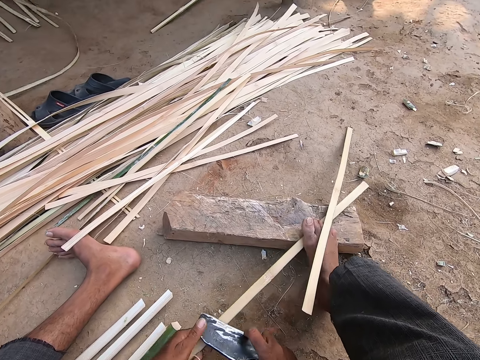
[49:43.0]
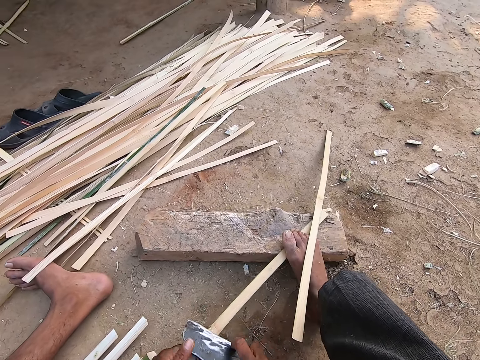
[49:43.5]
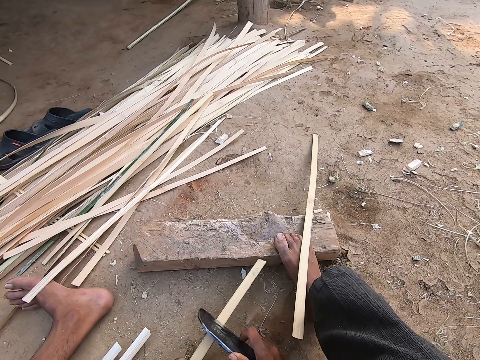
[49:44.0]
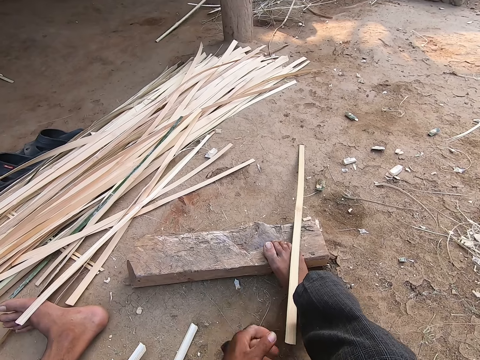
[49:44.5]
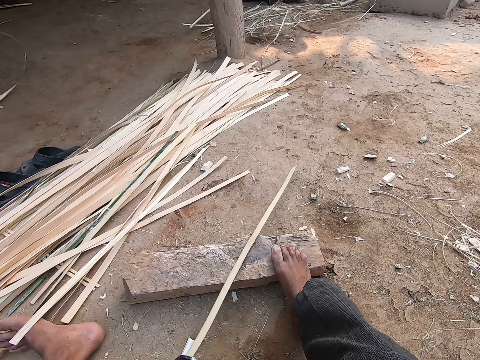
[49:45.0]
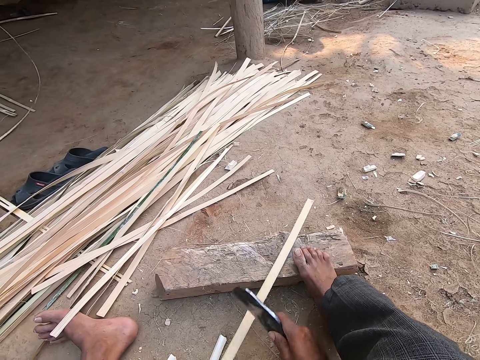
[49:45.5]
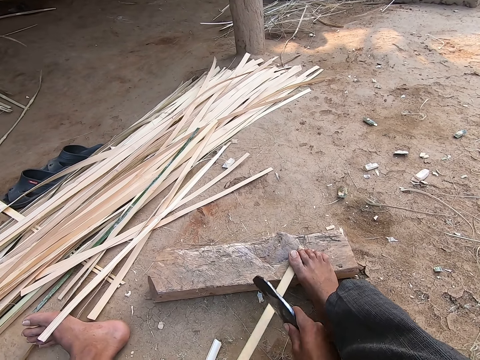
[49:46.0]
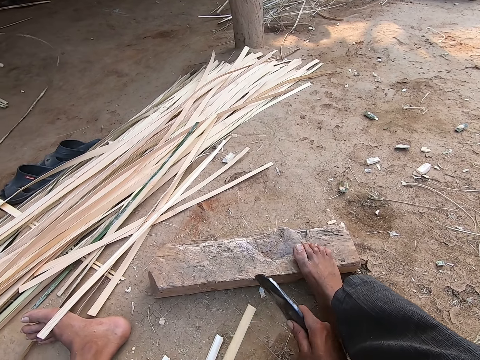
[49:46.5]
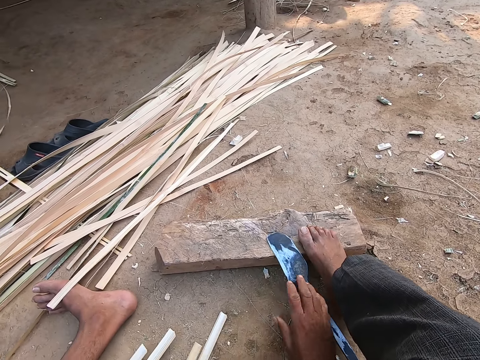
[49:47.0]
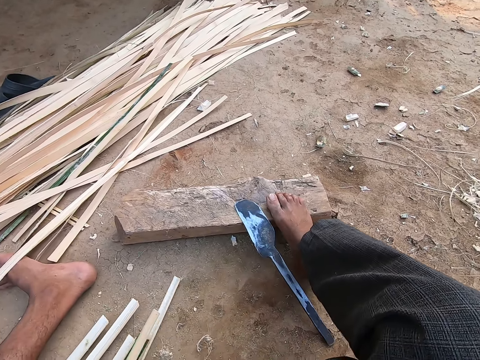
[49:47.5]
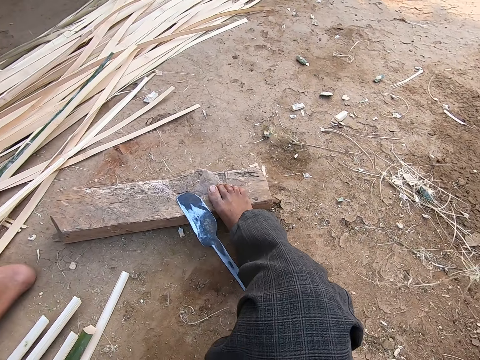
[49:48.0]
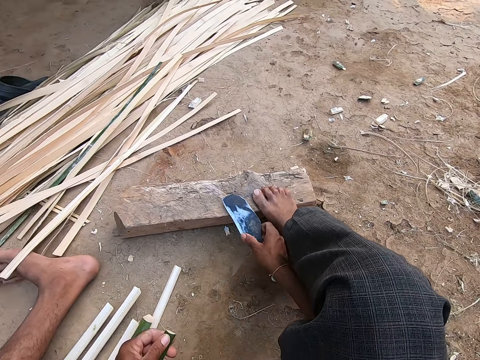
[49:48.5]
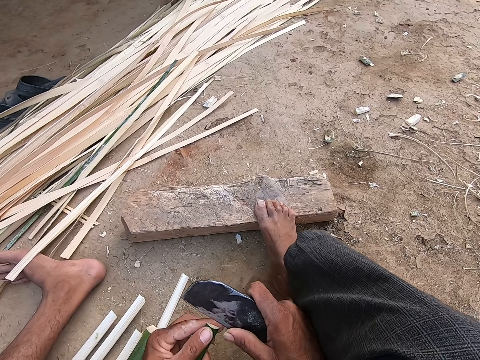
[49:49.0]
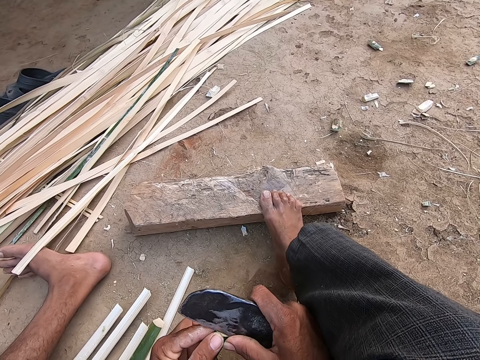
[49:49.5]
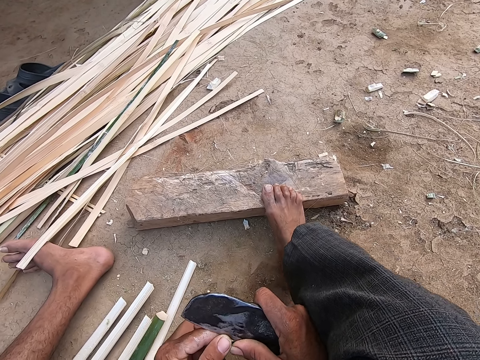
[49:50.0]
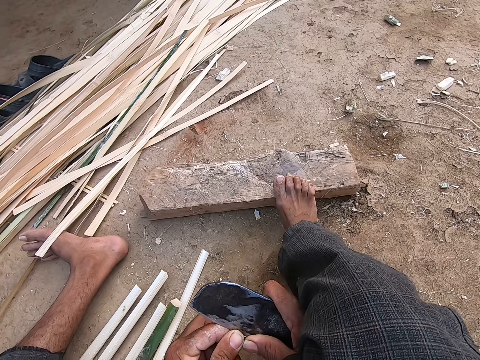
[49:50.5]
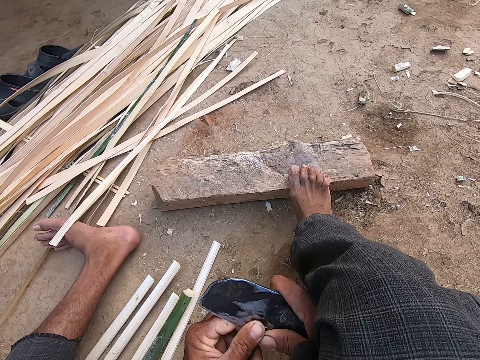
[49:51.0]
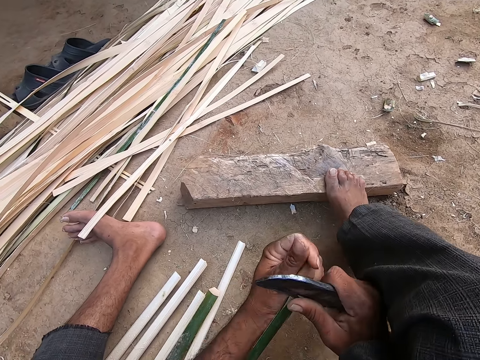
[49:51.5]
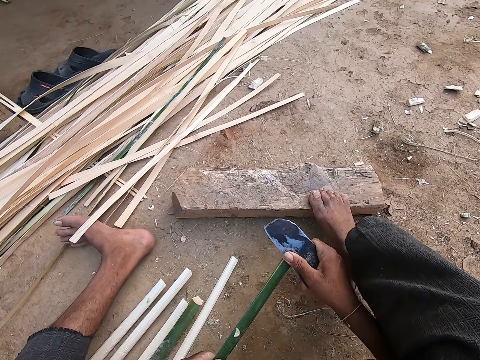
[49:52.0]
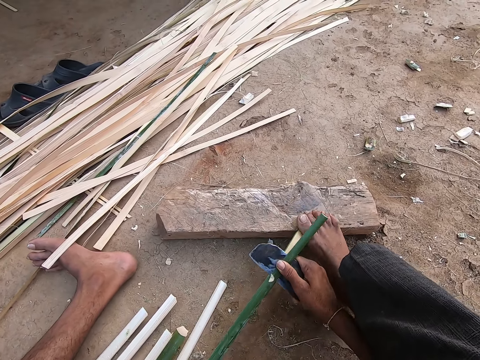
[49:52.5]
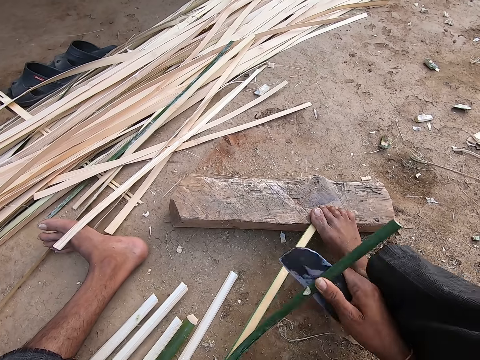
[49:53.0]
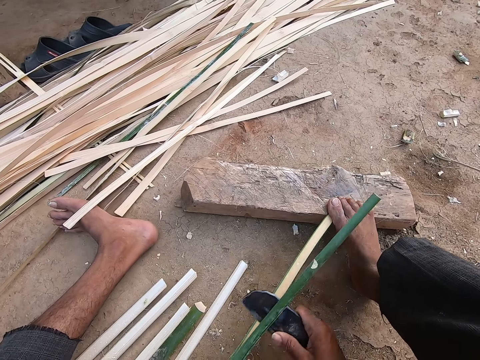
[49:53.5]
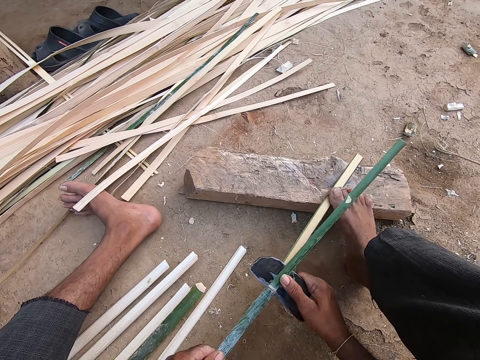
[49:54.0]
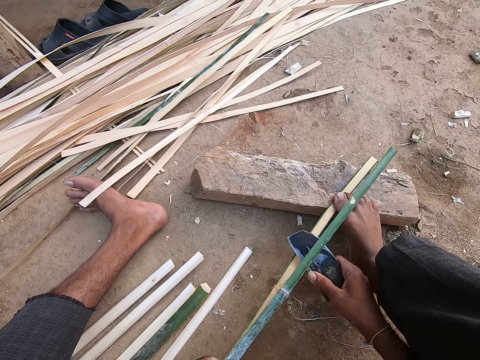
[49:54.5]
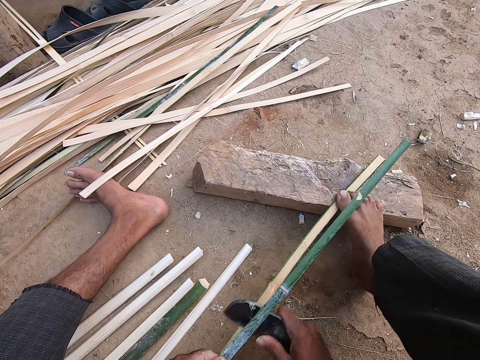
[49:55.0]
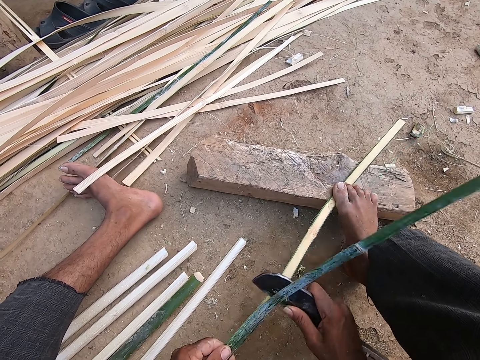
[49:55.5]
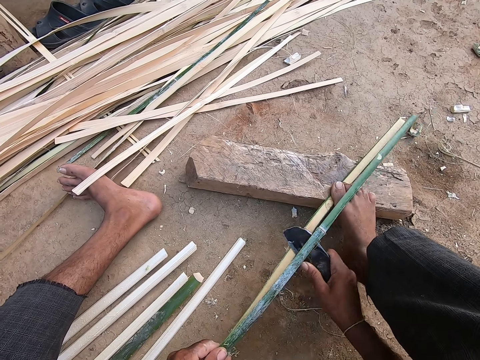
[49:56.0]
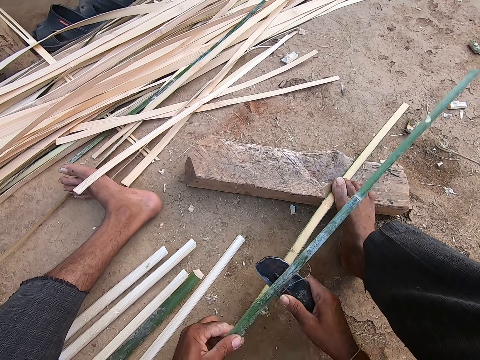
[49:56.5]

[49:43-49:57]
The camera wearer drops the bamboo strip on the ground with his left hand. He grabs the bamboo strip from the piece of wood with his left hand. He scrapes the bamboo strip on the piece of wood with the knife in his right hand. He moves the knife. He trims the bamboo strip in his left hand with the kukri in his right hand. He straightens the bamboo. He moves the bamboo up and moves the knife up. He drops the bamboo strip in his left hand on the ground. He drops the kukri in his right hand on the ground. He clears bamboo strip fragments on the ground with his right hand. He holds the knife. He picks the kukri from the ground with his right hand. He lifts up the bamboo and lifts up the knife. He cuts a bamboo strip in his left hand with the kukri in his right hand. He pulls the bamboo up. He moves the bamboo. He cuts the bamboo. He holds the bamboo strip on the piece of wood on the ground with his right leg. He moves the bamboo. He pulls the bamboo up. He moves the bamboo down. He cuts the bamboo. He pulls the bamboo up. He scratches the bamboo.

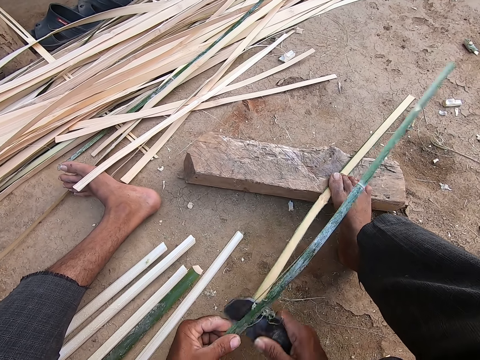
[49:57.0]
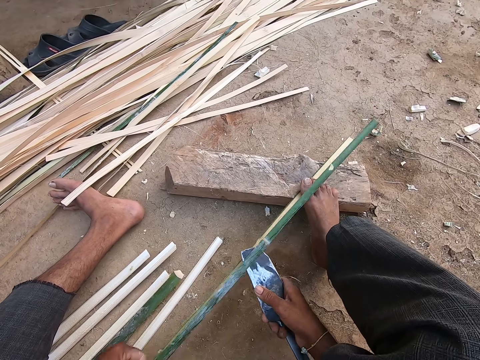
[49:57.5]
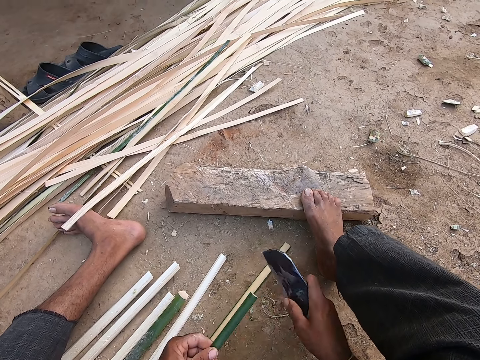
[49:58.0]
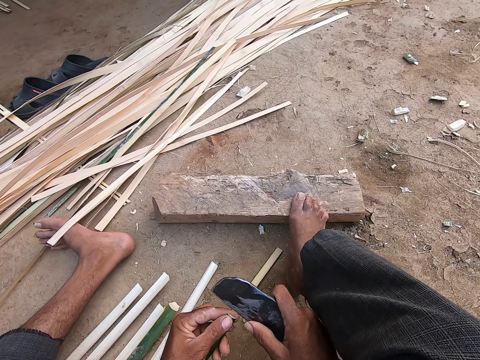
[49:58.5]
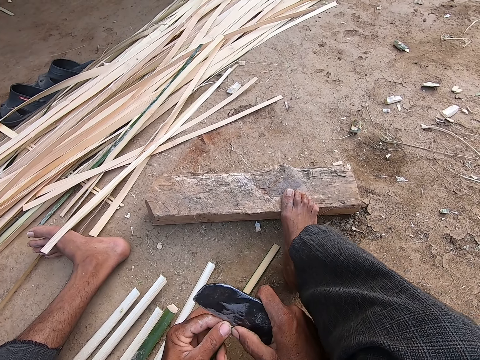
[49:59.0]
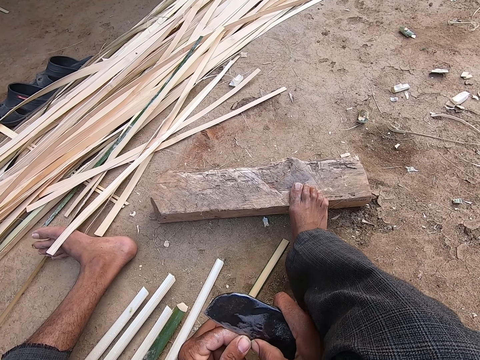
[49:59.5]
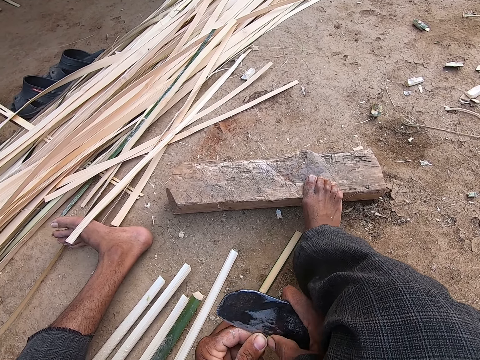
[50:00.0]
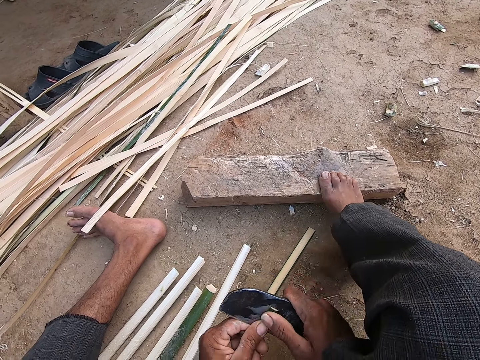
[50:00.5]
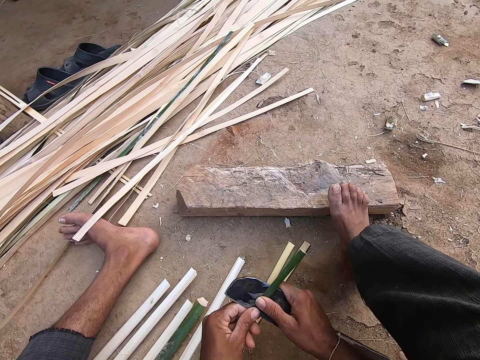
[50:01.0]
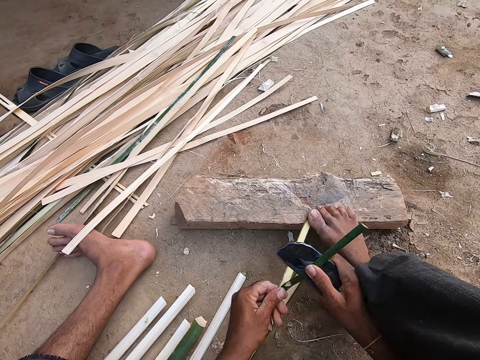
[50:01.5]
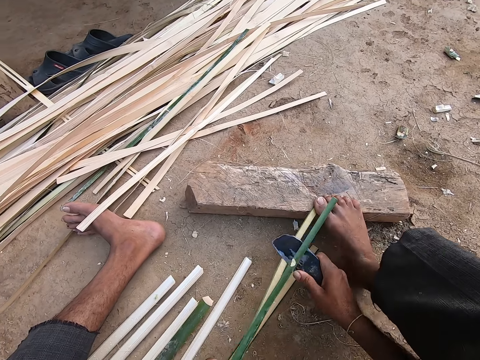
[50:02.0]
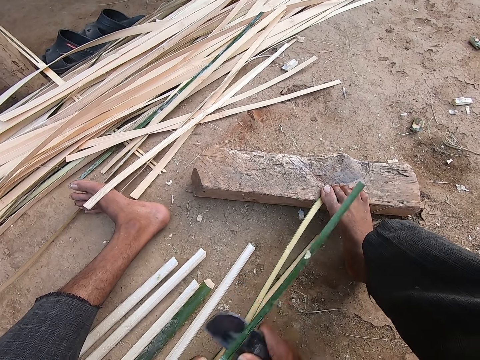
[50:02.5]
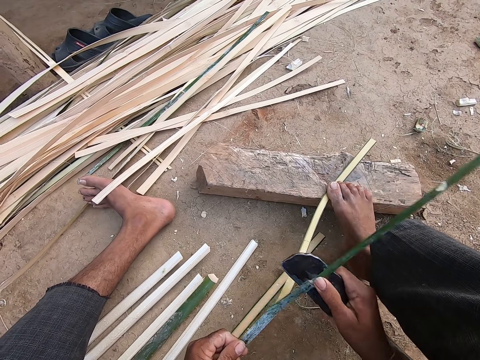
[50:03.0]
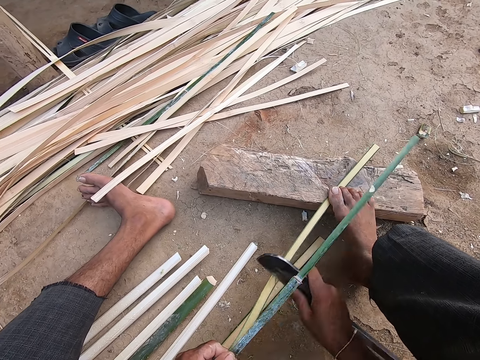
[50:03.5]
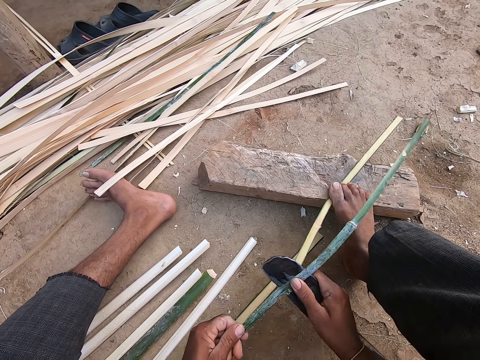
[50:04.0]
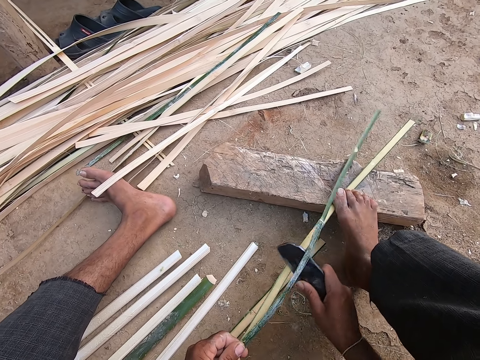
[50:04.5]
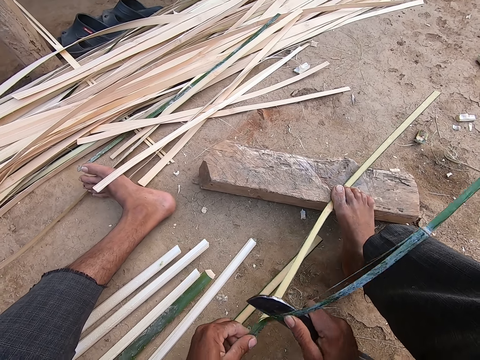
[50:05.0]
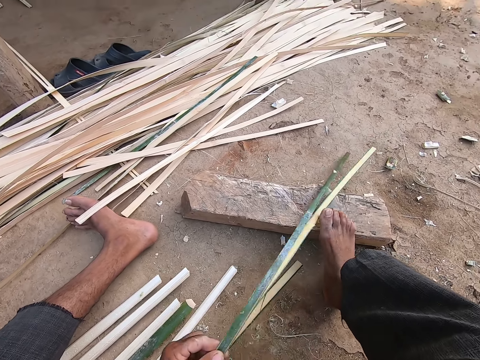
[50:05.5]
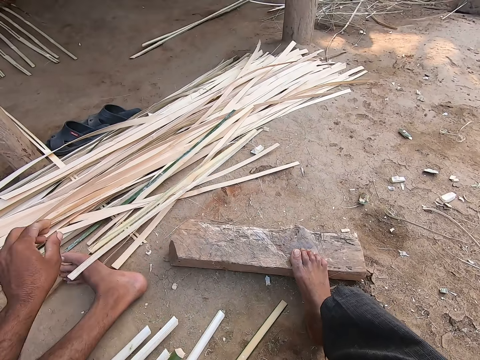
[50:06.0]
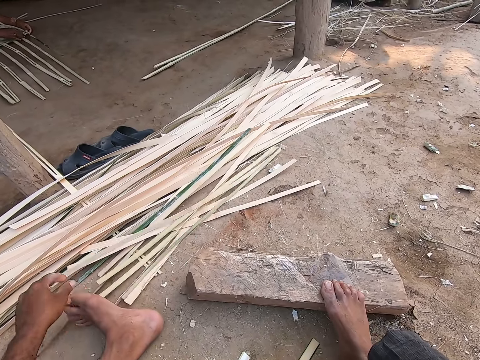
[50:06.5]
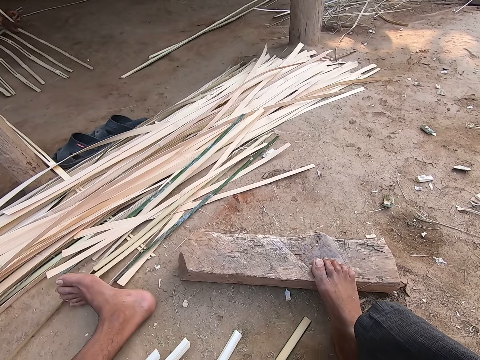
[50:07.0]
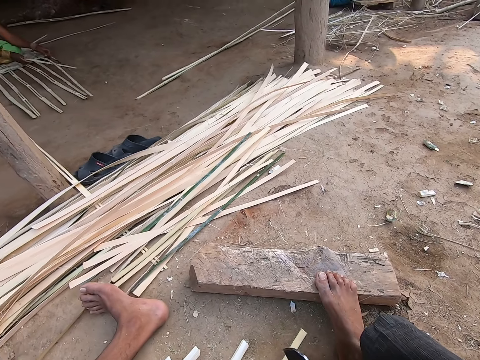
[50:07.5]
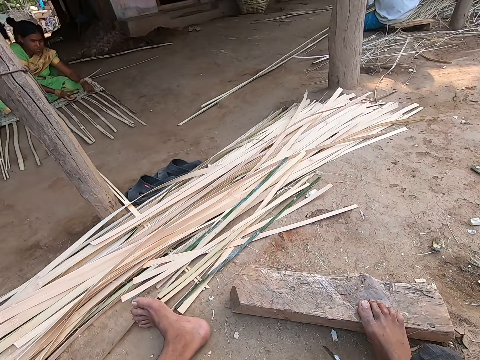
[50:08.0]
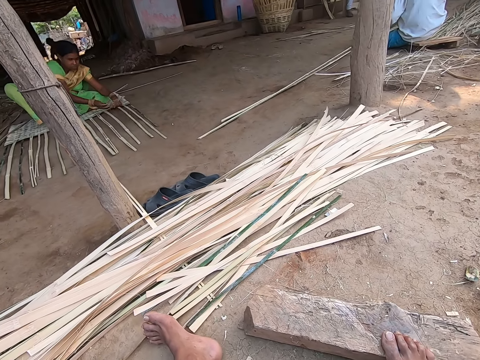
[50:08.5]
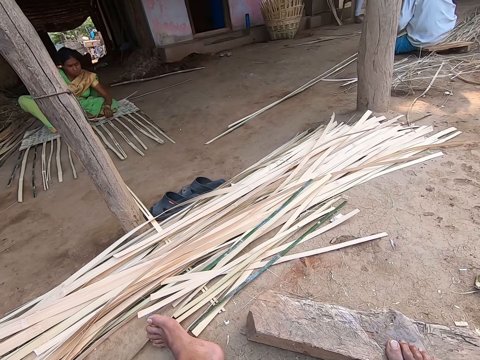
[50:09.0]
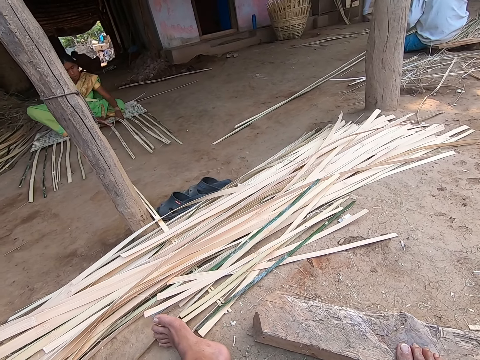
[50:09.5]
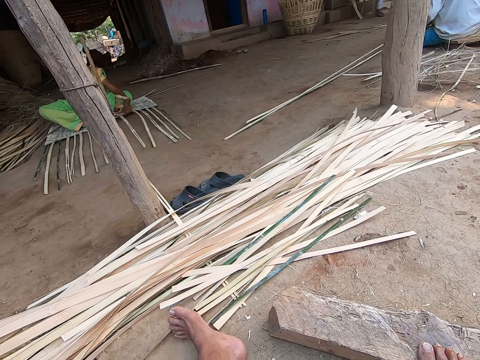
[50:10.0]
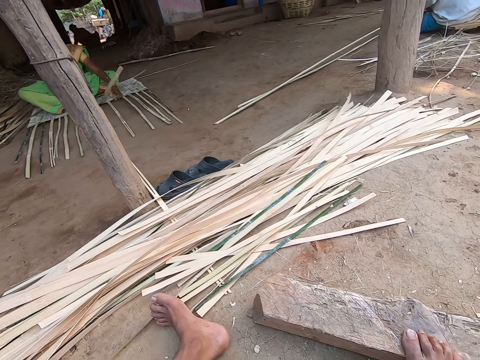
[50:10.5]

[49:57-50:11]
The camera wearer moves the bamboo and moves the knife up. He holds the bamboo up. He presses the knife on the bamboo. He cuts a bamboo strip in his left hand with the kukri in his right hand. He holds the bamboo strip on the piece of wood on the ground with his right leg. He pulls the bamboo up. He cuts the bamboo. He scratches the bamboo. He pulls the bamboo. He scratches the bamboo. He pulls the bamboo. He scratches the bamboo. He pulls the bamboo. He drops the bamboo strips in his left hand on the ground. He moves the bamboo. He moves his hand. A woman weaves a mat on the ground with bamboo strips. The camera wearer lifts the knife and lifts the bamboo. He looks around.
